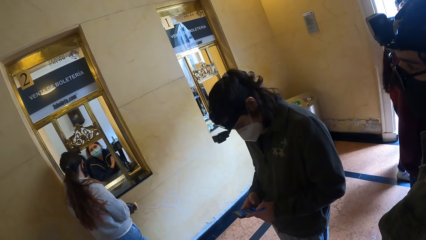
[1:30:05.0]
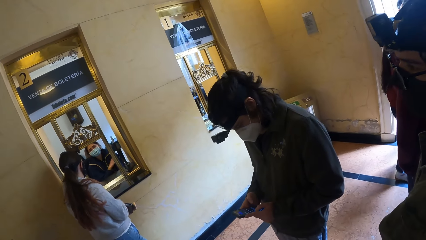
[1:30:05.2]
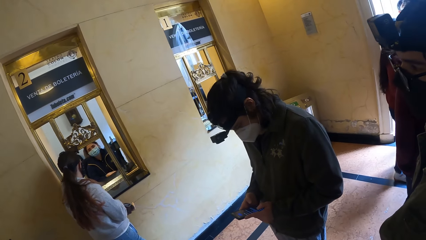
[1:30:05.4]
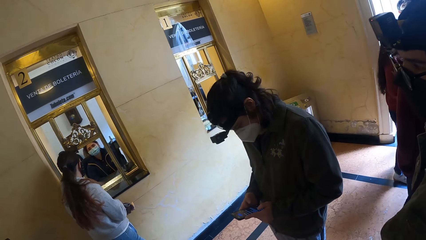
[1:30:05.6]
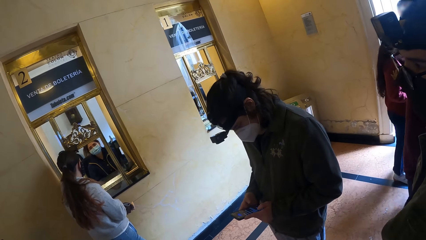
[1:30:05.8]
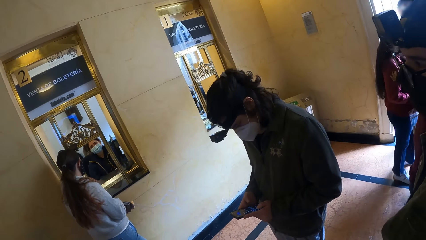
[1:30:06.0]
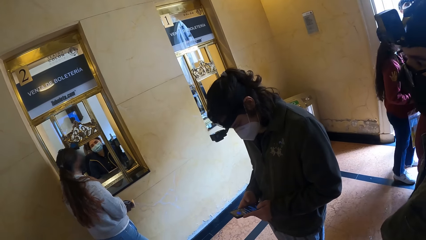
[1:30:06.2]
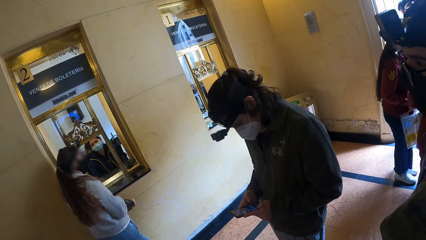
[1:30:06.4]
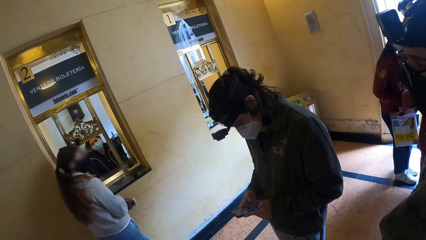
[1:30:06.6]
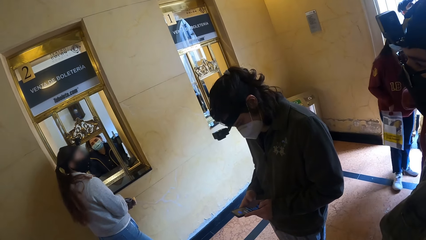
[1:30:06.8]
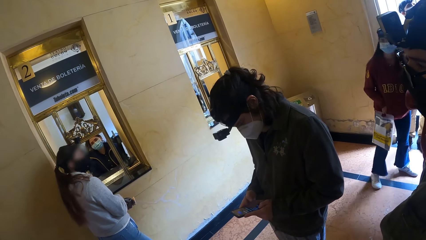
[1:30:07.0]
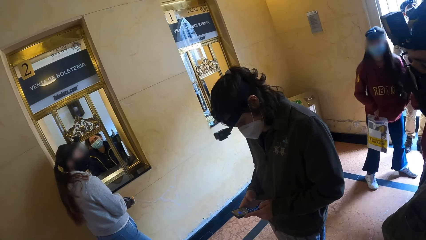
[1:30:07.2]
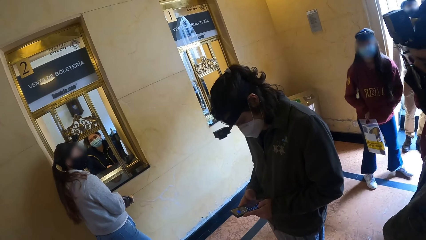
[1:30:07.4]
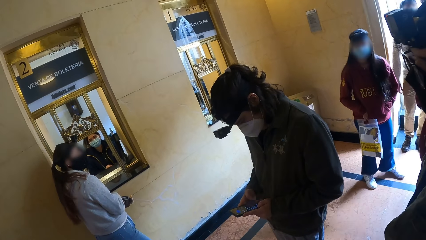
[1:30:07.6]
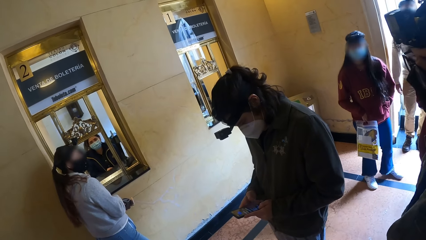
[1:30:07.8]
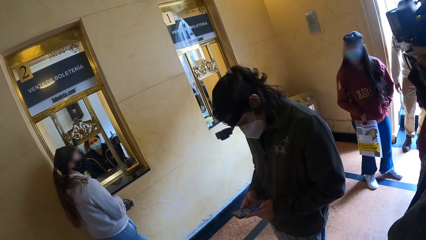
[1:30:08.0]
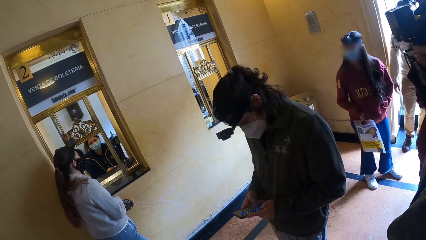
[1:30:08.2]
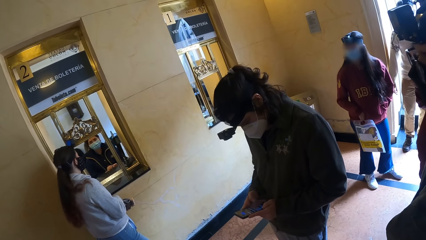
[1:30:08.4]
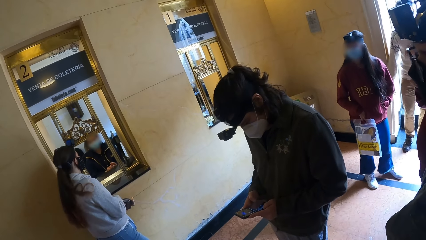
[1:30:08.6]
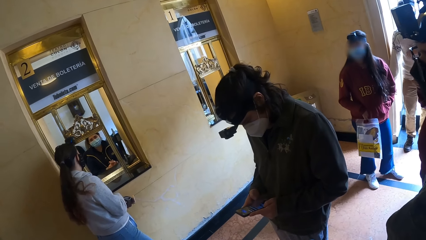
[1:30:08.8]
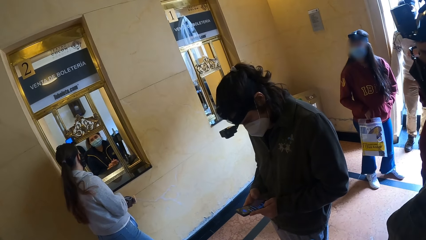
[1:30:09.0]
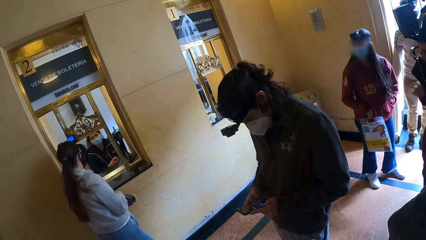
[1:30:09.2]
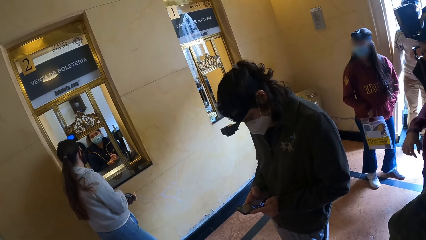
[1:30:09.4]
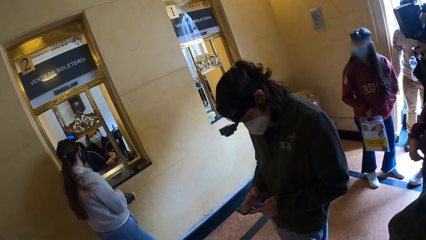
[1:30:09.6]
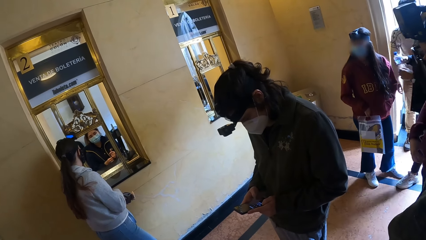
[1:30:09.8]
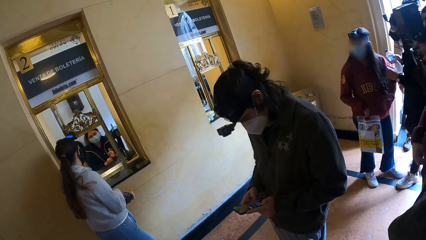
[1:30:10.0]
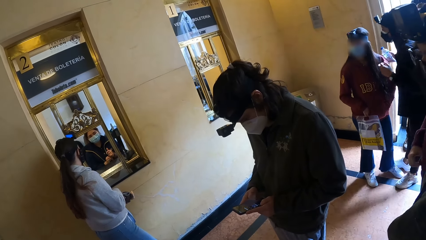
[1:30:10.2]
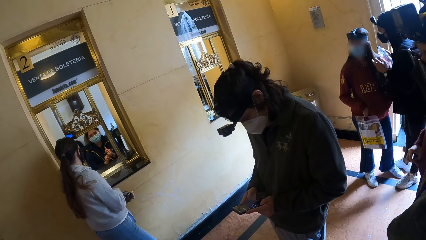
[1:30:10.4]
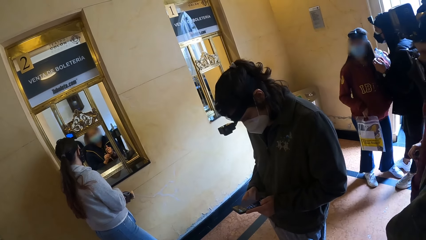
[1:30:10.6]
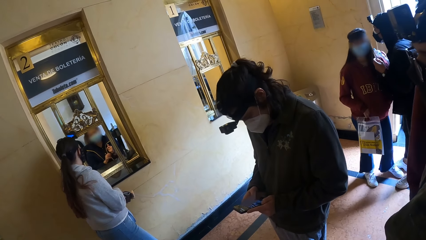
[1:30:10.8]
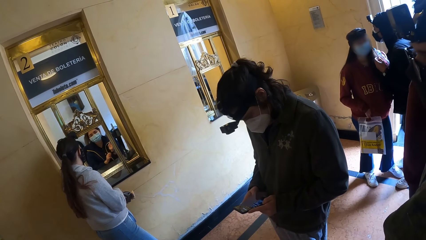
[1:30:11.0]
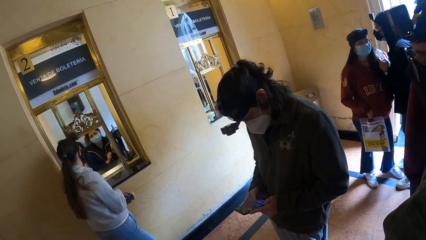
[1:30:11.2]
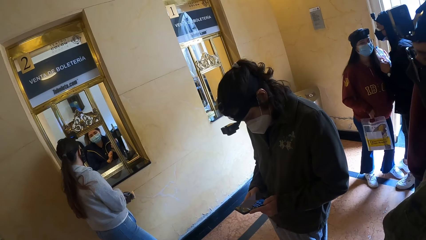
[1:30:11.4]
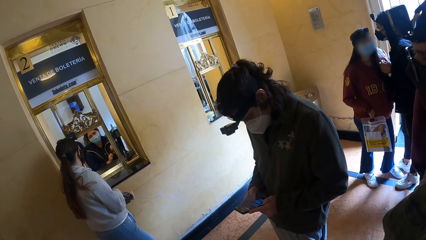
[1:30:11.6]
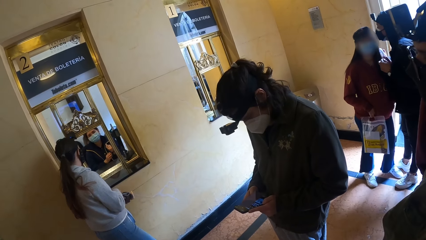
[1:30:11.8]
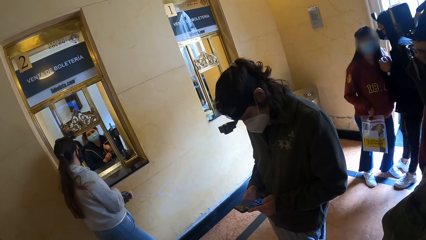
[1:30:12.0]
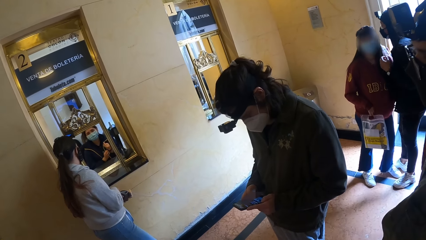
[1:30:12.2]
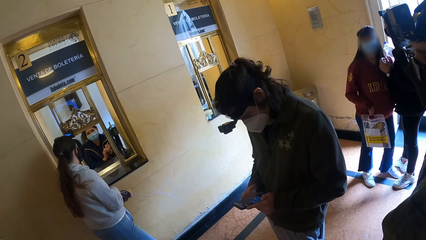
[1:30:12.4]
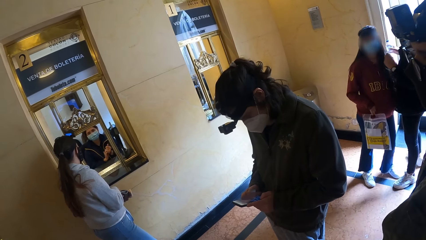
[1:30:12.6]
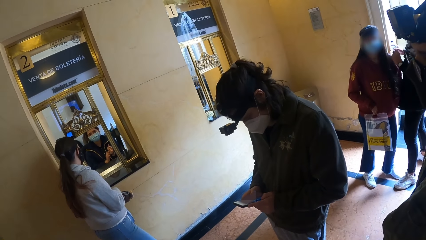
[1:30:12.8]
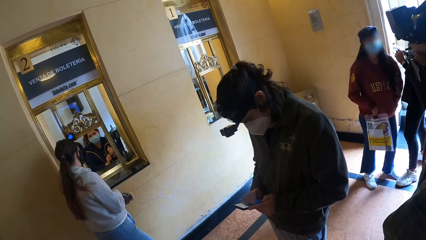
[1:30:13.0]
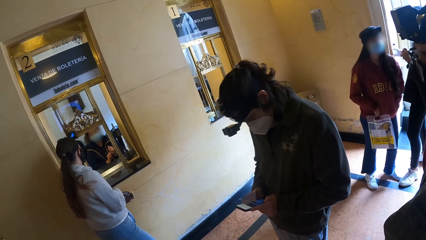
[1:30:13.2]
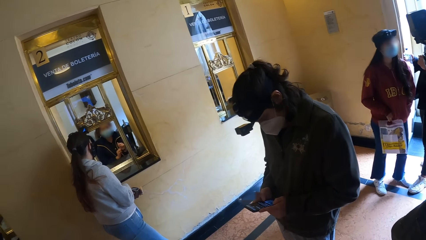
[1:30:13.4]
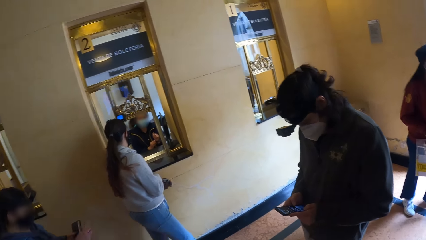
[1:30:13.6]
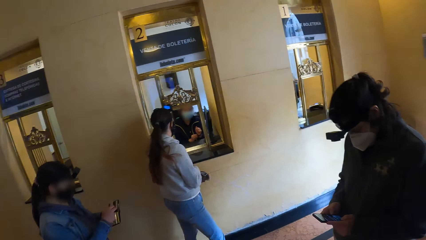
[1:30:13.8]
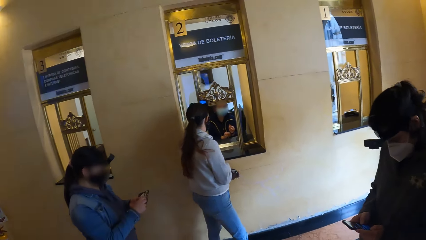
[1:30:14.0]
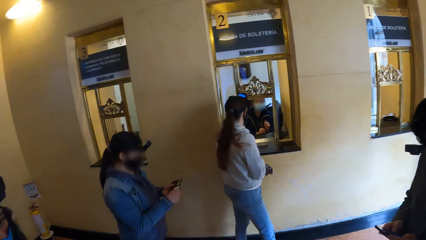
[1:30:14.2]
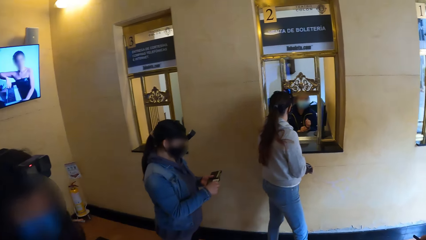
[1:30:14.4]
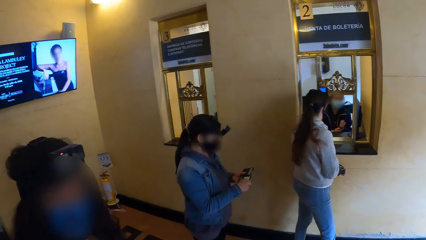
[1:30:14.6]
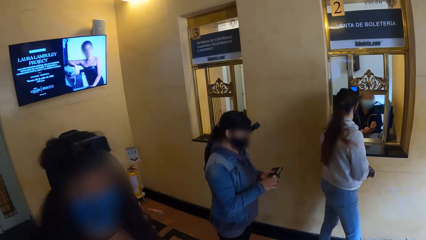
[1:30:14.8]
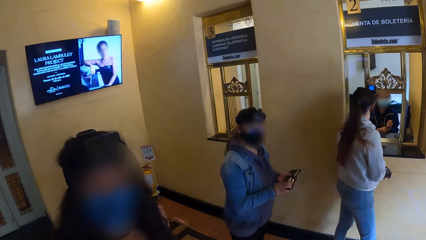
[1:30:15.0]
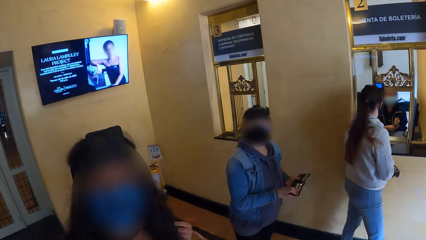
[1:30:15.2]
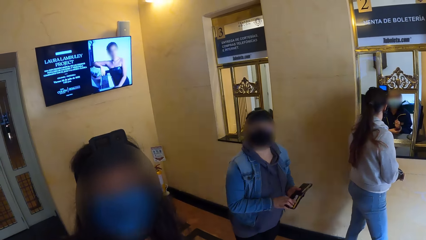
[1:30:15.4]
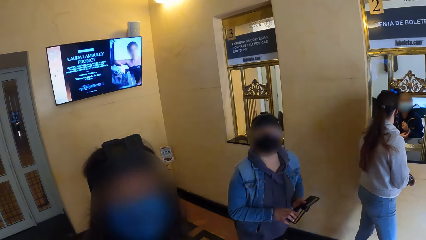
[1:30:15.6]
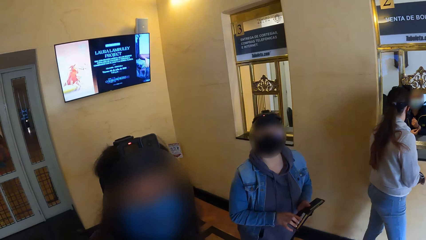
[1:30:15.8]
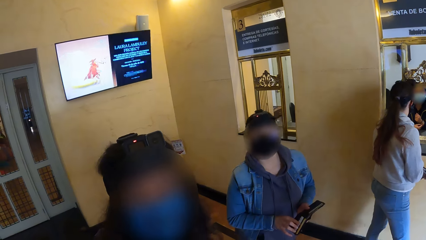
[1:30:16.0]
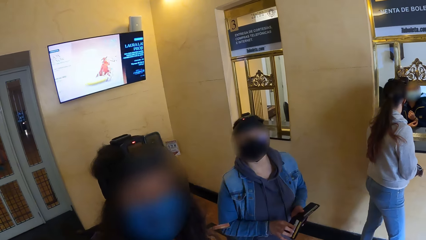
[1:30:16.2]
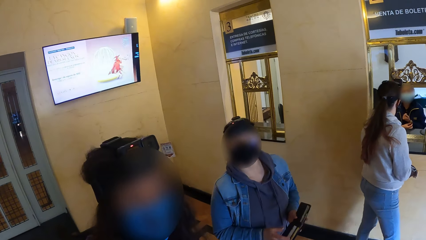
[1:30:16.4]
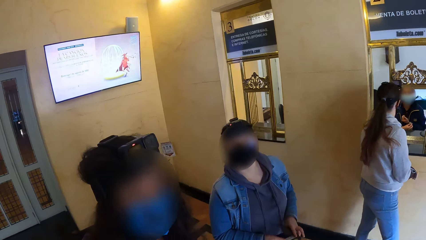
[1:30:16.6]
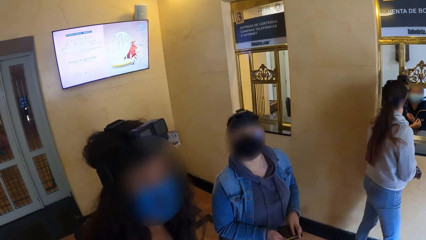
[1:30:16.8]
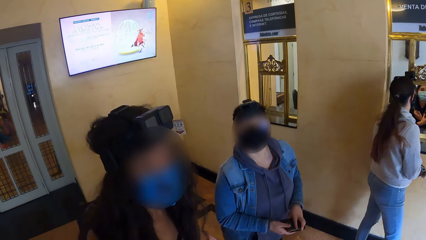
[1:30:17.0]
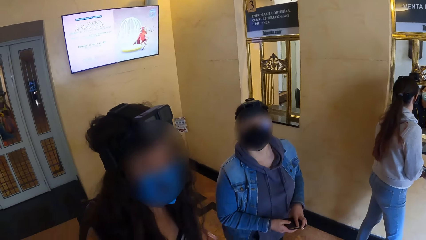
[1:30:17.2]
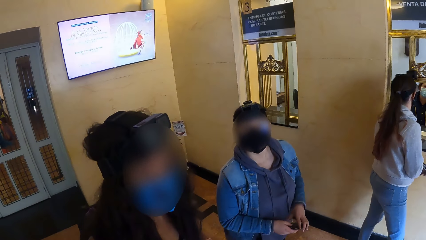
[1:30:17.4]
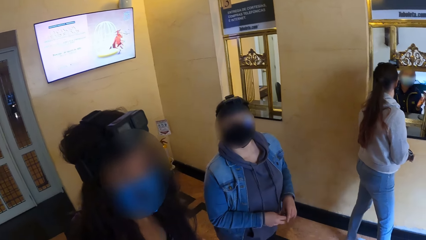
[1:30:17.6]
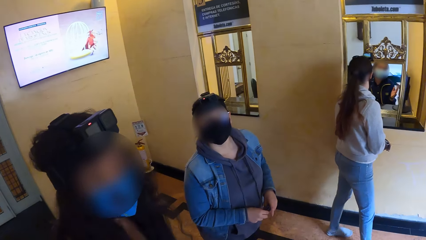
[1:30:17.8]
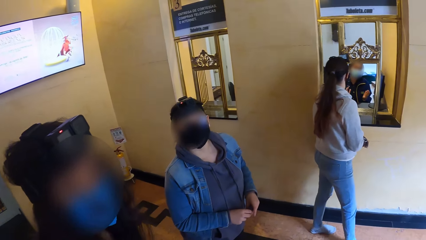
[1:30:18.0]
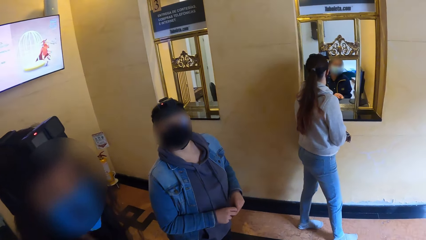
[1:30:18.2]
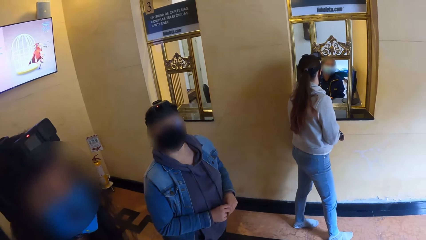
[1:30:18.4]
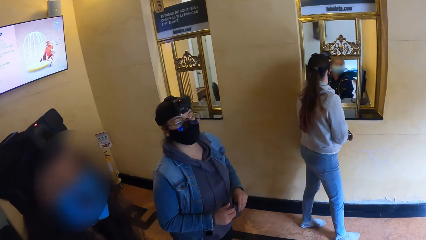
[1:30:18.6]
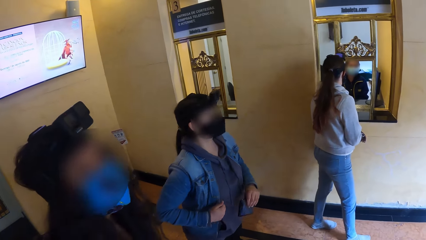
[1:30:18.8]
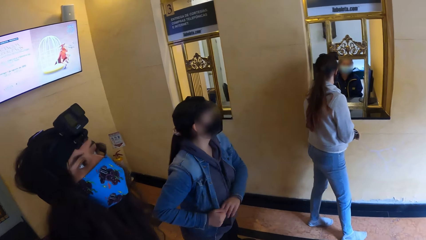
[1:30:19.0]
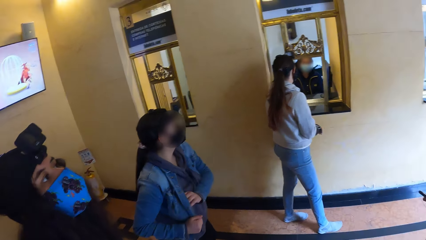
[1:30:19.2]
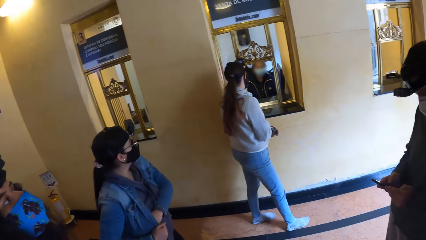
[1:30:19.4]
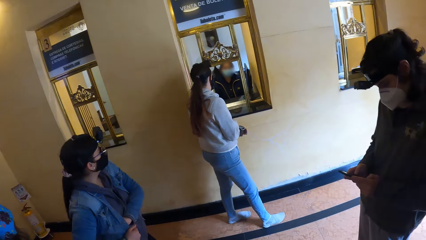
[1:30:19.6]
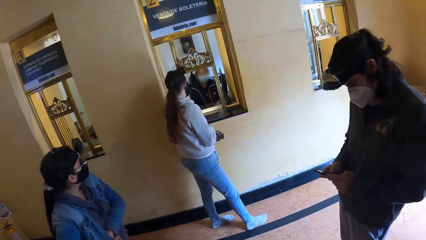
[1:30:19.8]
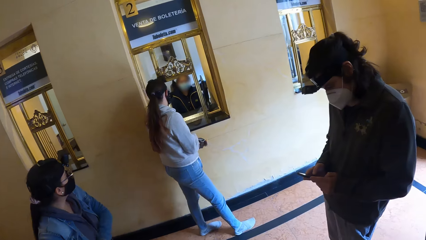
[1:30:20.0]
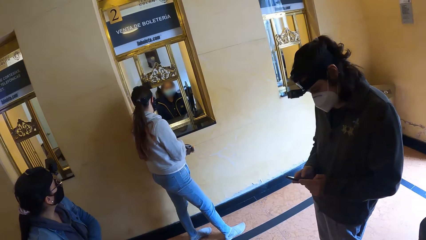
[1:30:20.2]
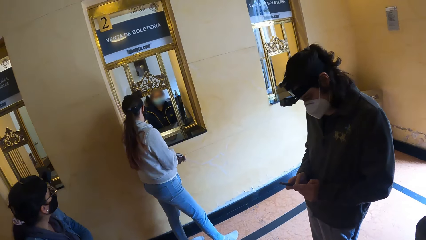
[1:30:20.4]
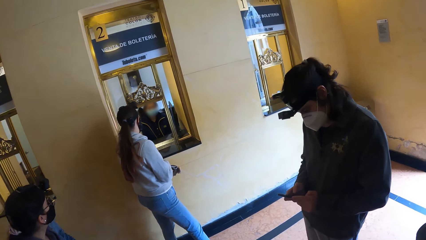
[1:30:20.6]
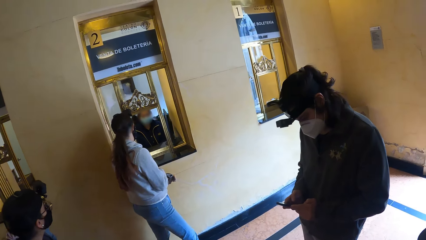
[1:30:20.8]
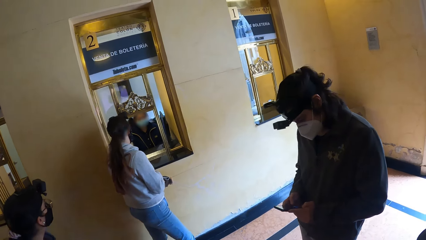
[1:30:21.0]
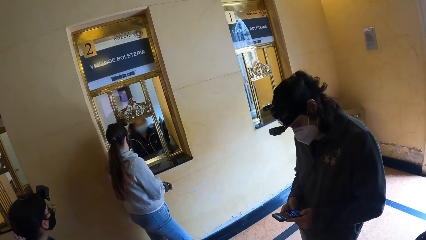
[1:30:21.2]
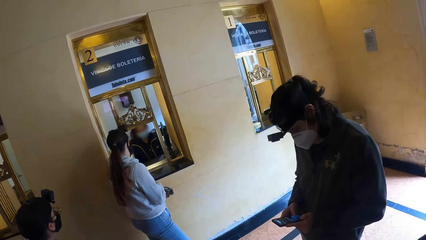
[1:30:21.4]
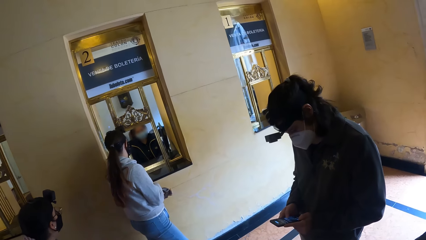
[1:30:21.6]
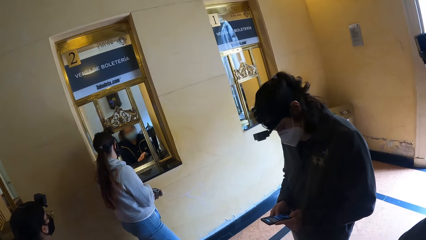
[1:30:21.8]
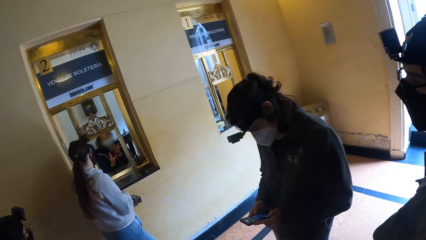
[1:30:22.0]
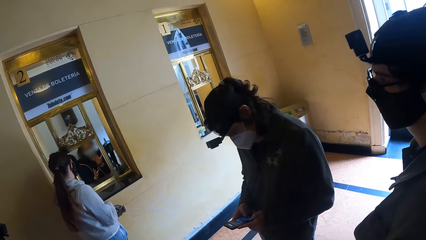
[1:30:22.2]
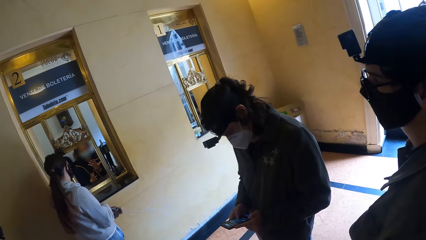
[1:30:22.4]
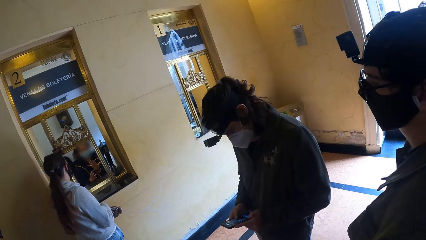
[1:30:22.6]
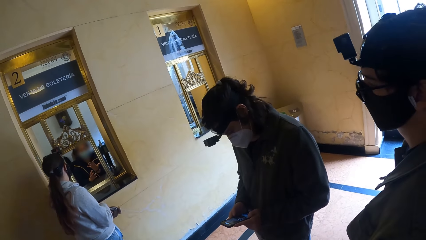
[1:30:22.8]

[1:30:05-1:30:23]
The camera wearer interacts with a person.
